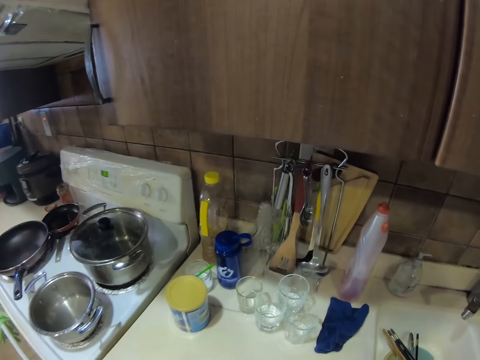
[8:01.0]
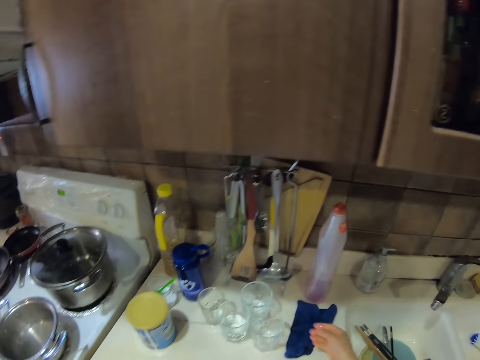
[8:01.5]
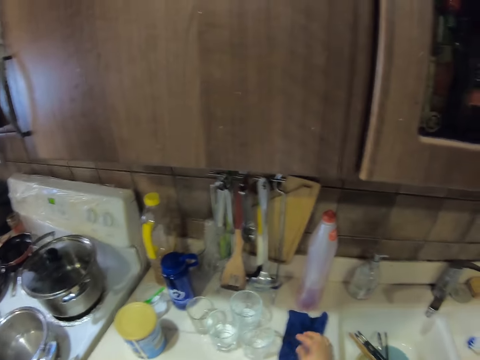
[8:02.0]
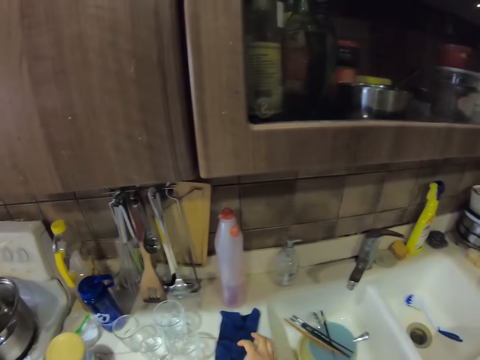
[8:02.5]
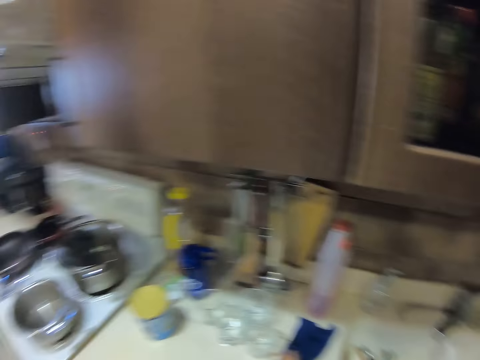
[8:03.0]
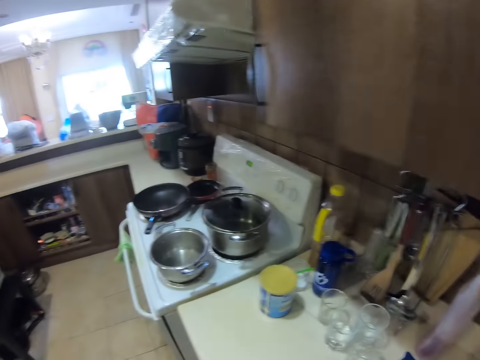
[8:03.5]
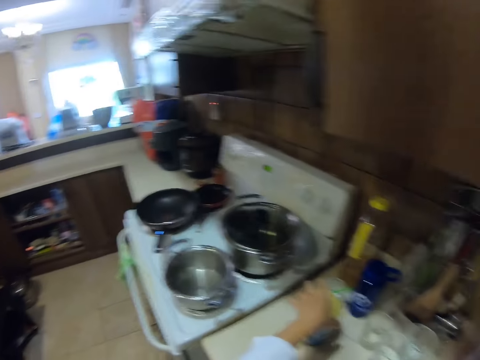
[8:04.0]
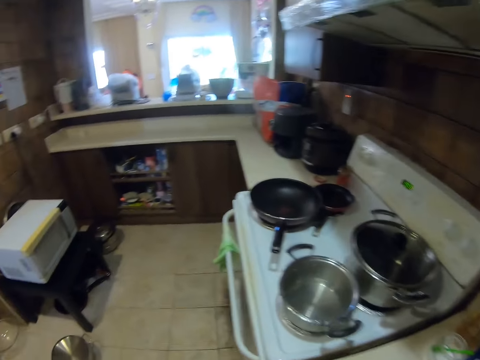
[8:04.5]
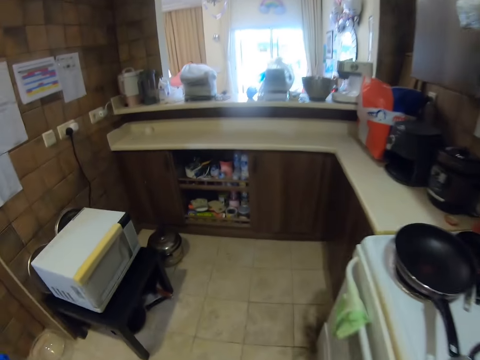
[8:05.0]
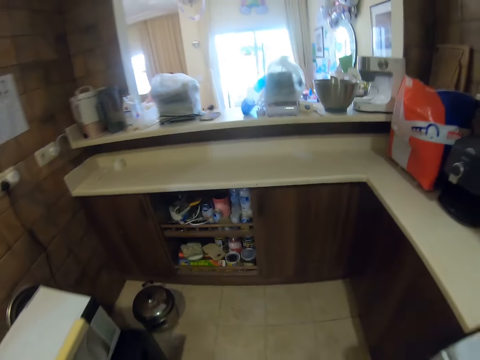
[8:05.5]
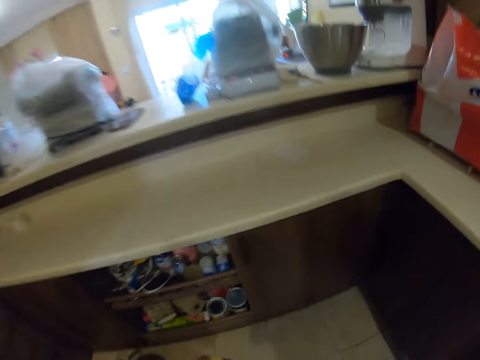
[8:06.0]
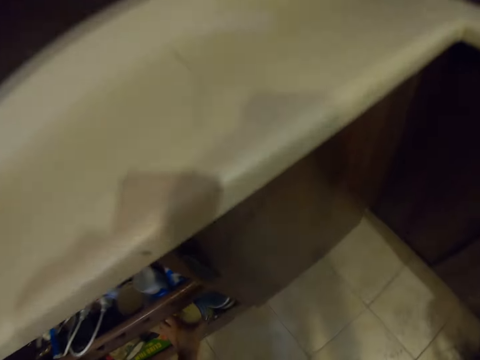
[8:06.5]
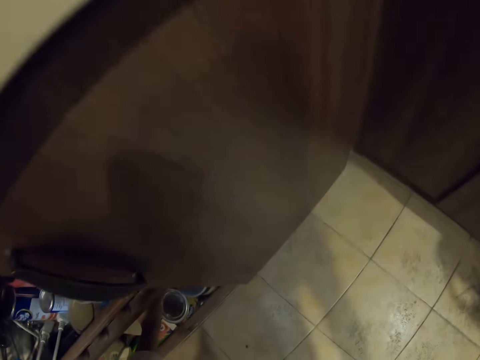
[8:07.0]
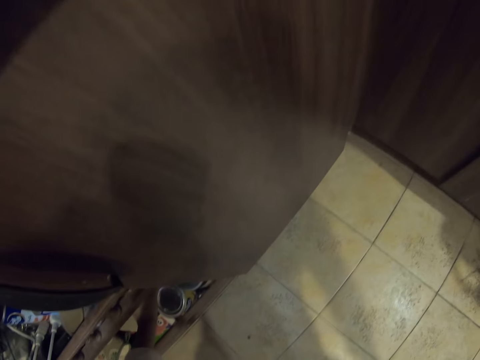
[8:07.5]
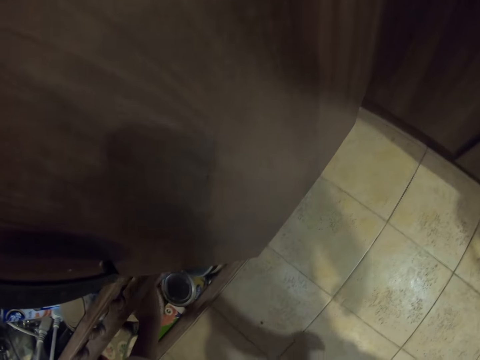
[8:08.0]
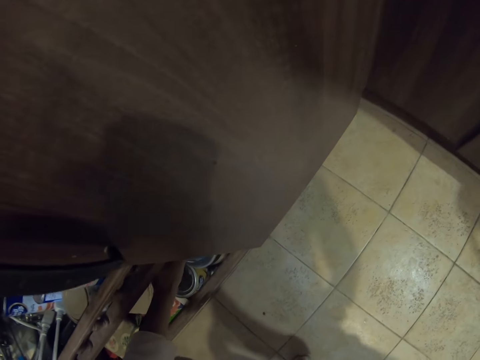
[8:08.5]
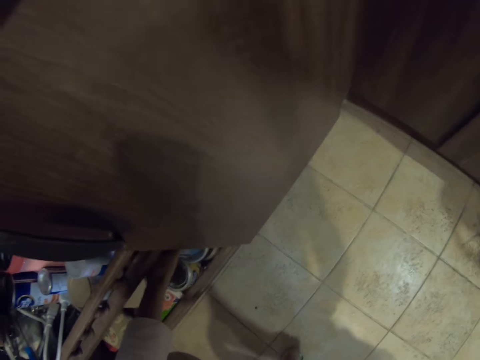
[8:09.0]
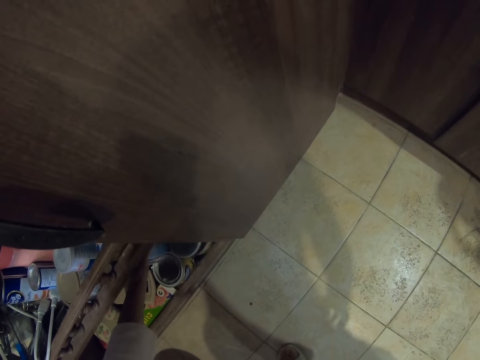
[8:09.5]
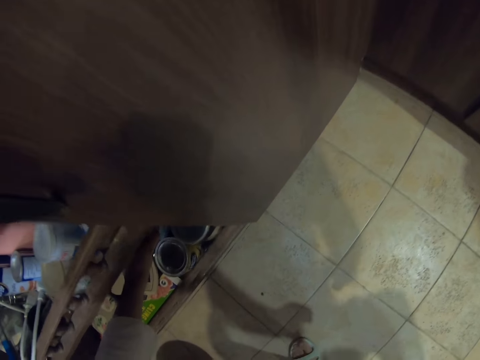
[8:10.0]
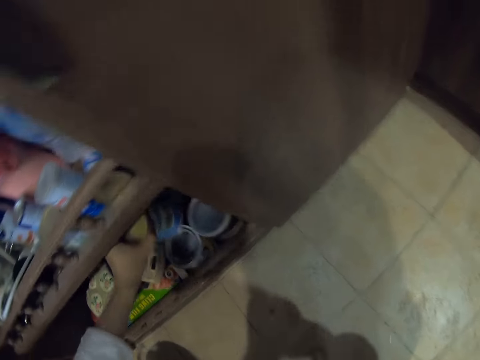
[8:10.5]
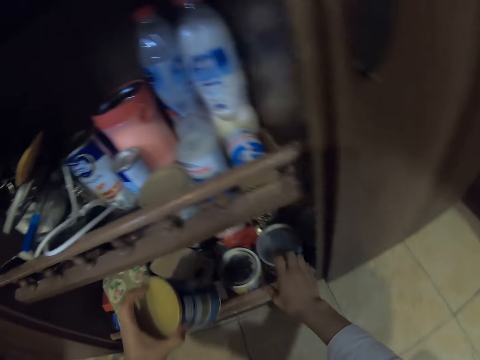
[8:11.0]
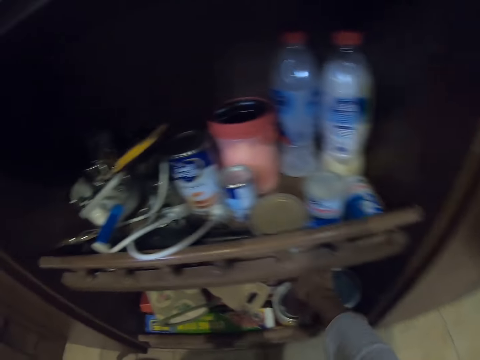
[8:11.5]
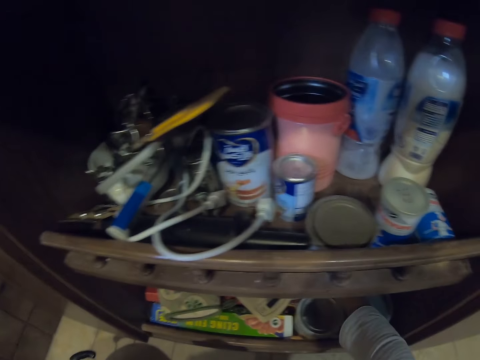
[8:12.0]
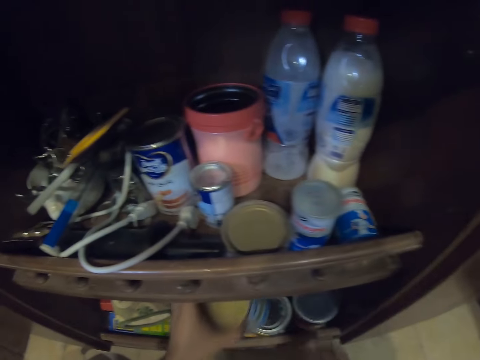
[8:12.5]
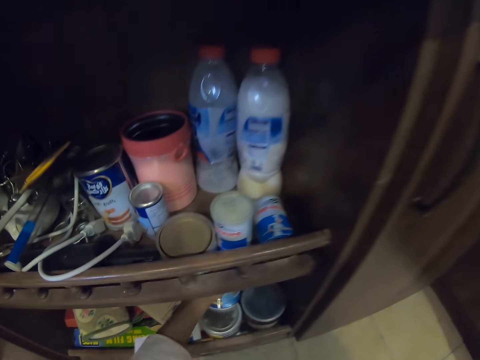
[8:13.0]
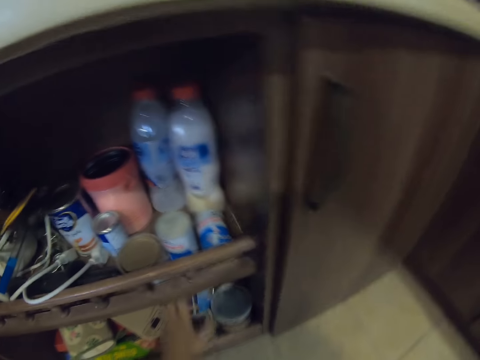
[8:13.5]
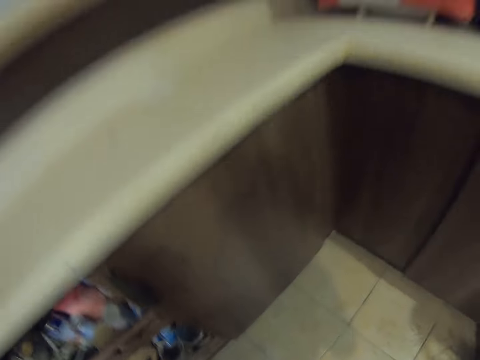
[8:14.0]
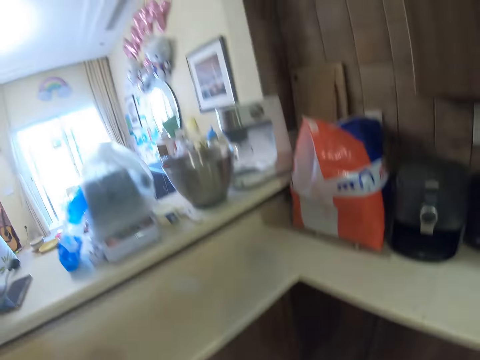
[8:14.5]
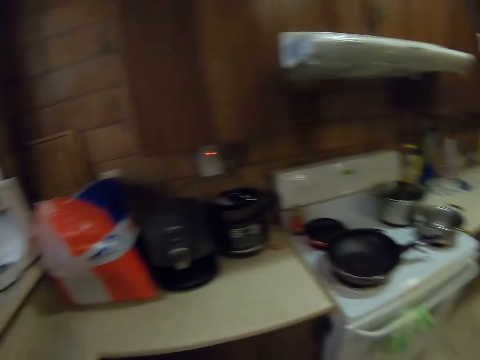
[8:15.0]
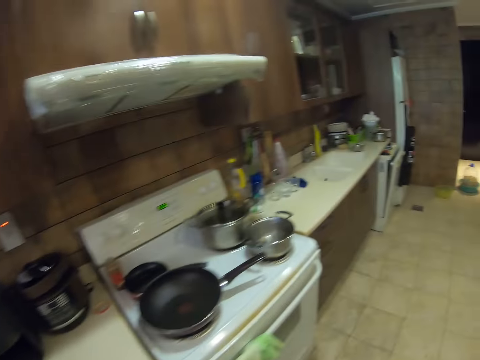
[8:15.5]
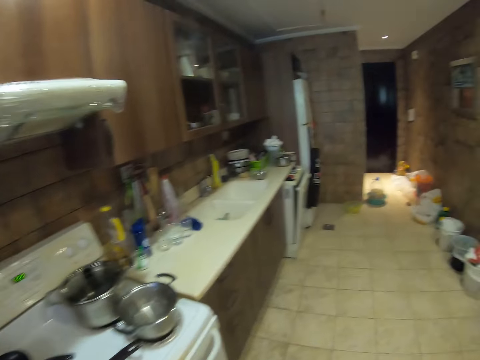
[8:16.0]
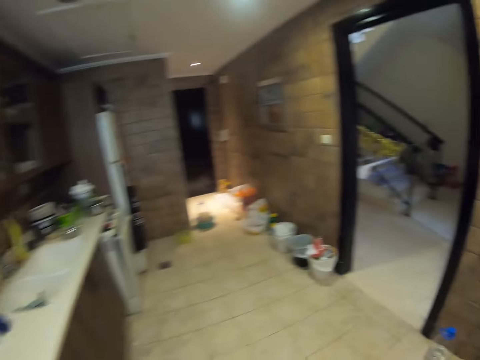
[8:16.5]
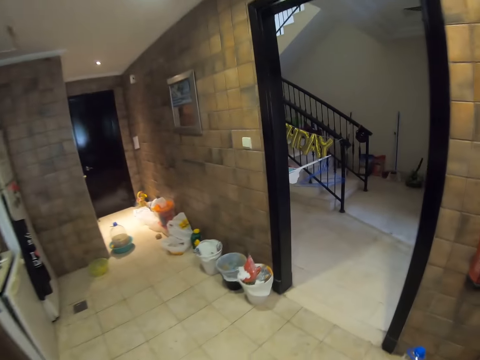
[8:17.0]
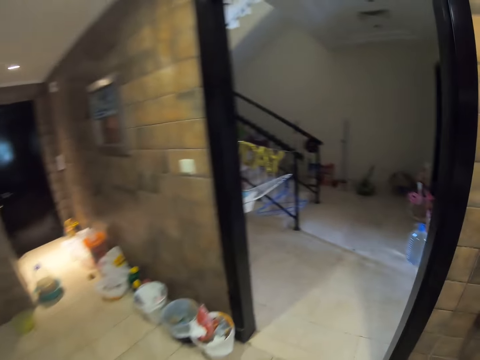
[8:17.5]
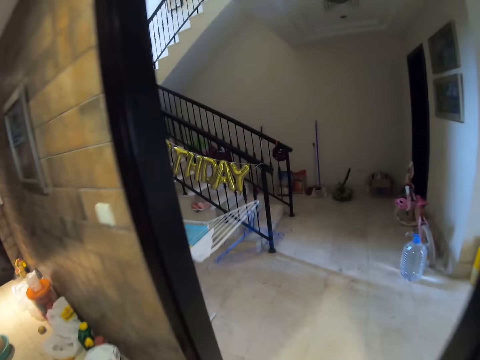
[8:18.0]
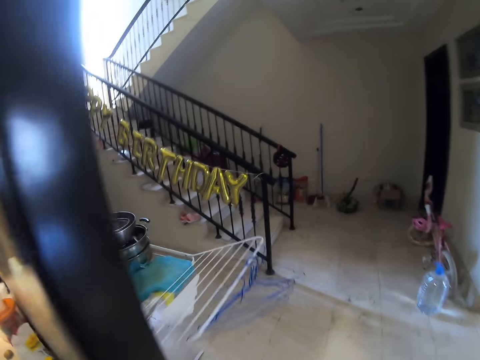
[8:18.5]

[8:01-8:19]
The camera wearer walks around. They wipe hands with fabric. They pick a container, put the container in the shelf, and arrange the container in the shelf. They walk around.

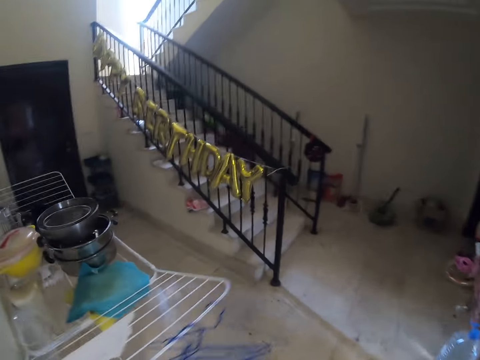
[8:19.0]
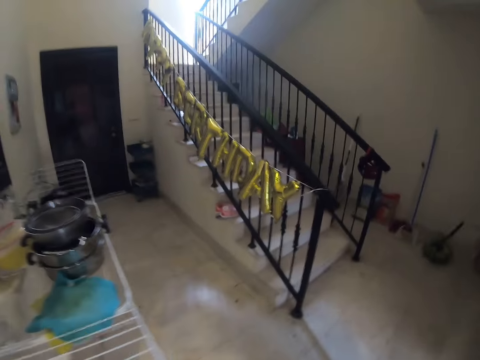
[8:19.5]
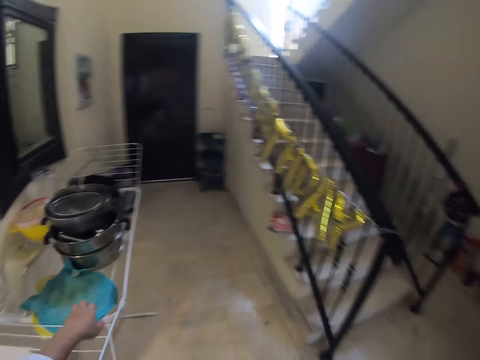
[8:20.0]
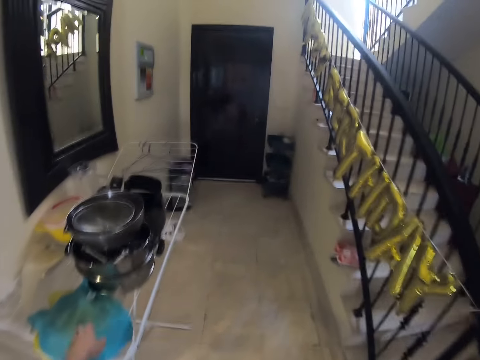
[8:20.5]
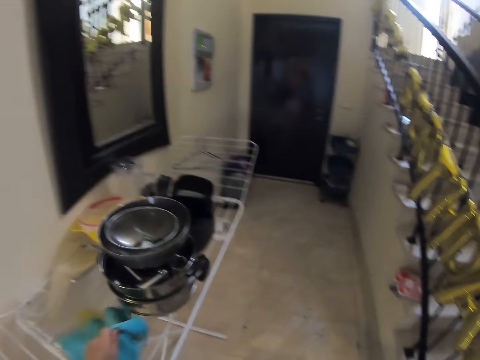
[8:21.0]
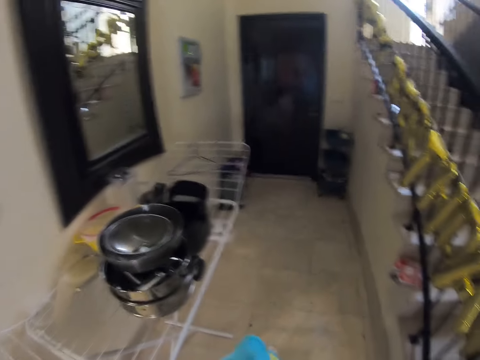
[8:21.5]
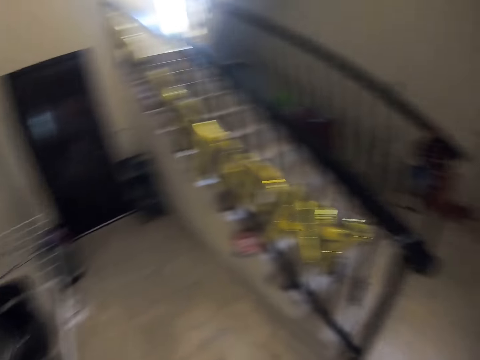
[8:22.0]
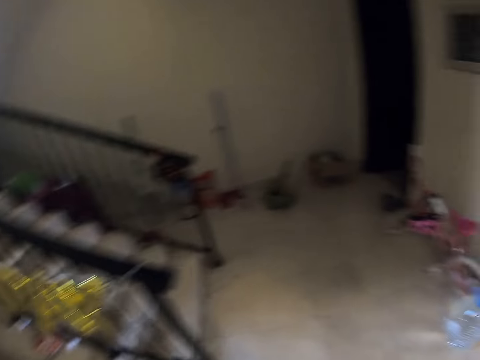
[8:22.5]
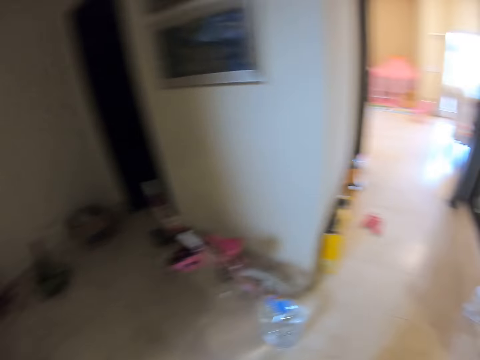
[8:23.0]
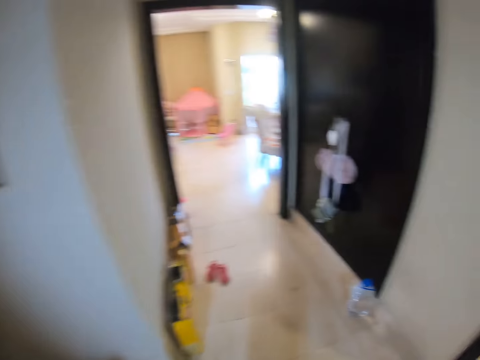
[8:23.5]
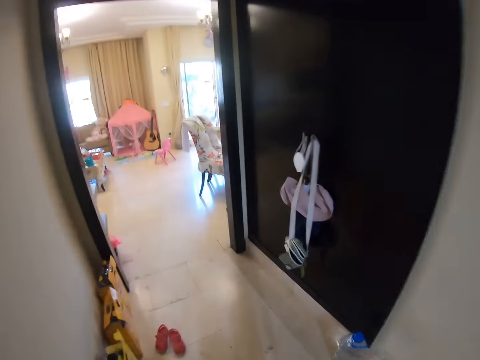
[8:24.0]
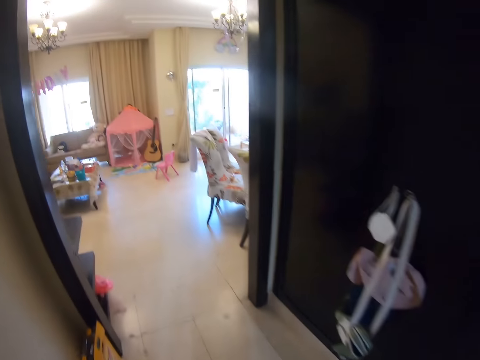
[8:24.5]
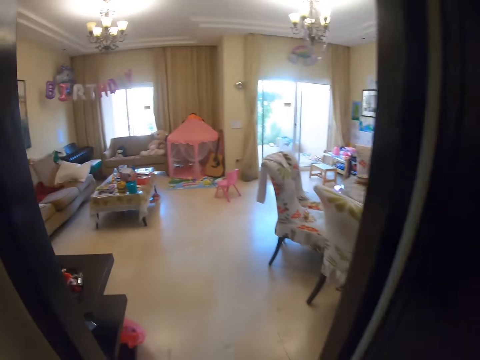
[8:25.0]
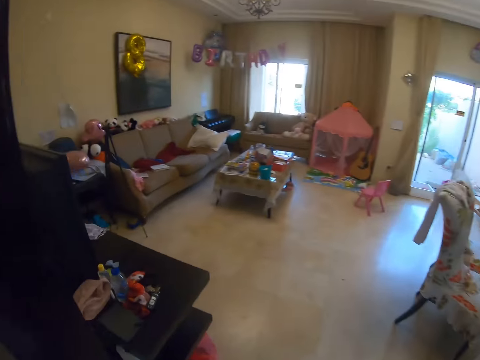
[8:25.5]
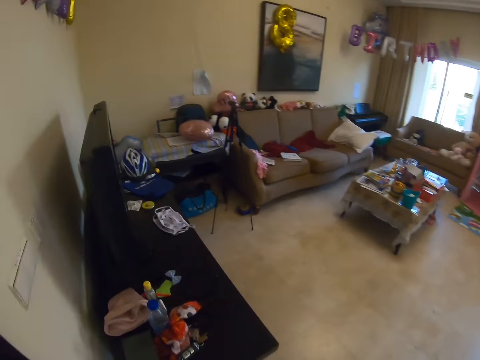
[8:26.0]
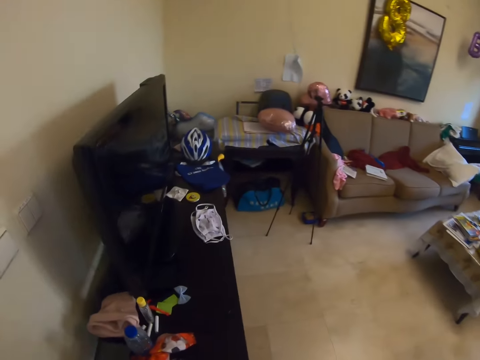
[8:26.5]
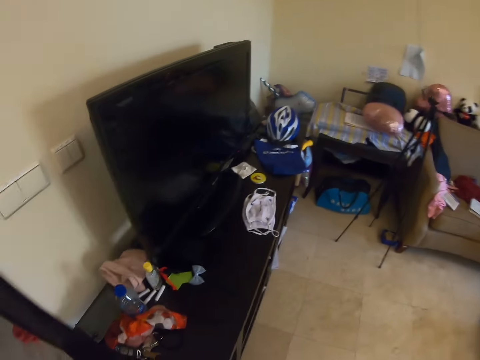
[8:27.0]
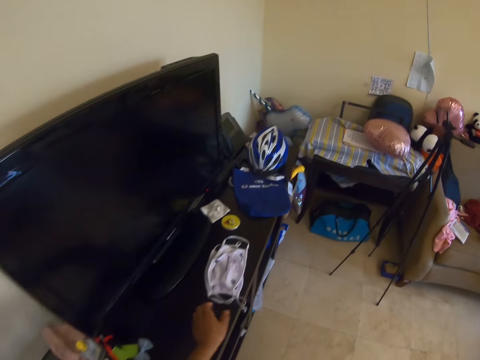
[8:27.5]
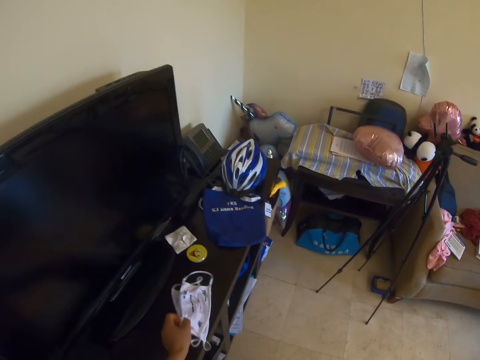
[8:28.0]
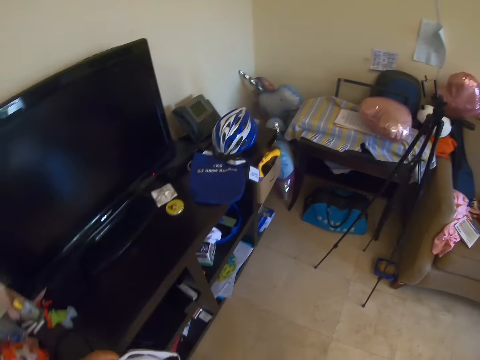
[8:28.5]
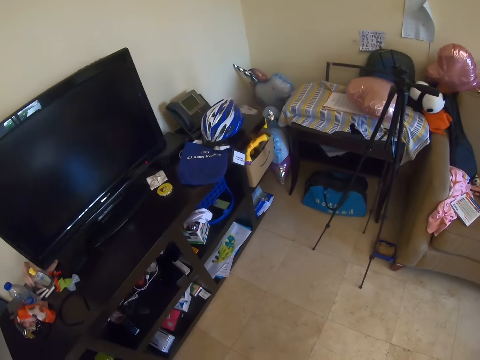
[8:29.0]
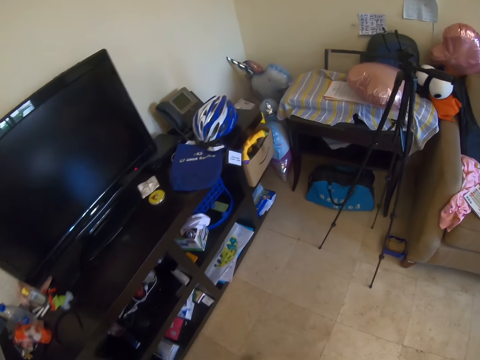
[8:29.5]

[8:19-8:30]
The camera wearer picks a paper from the drainer. They walk around. They pick a facemask.
